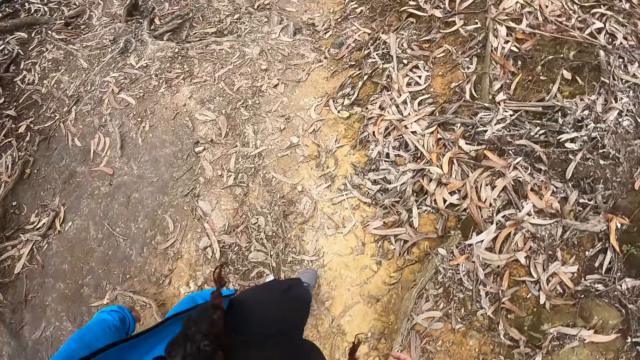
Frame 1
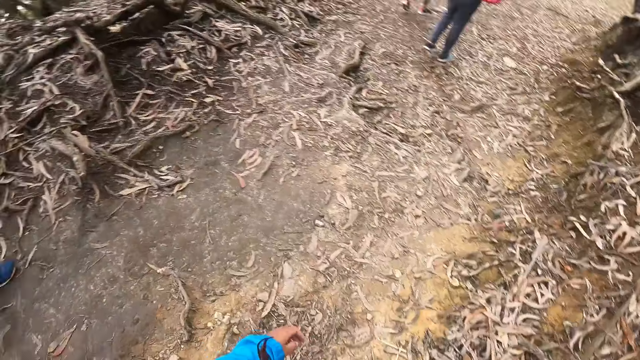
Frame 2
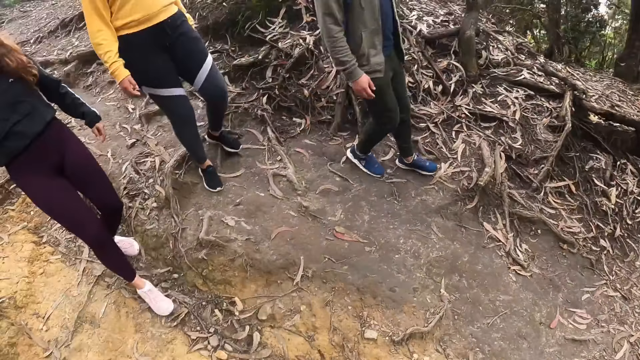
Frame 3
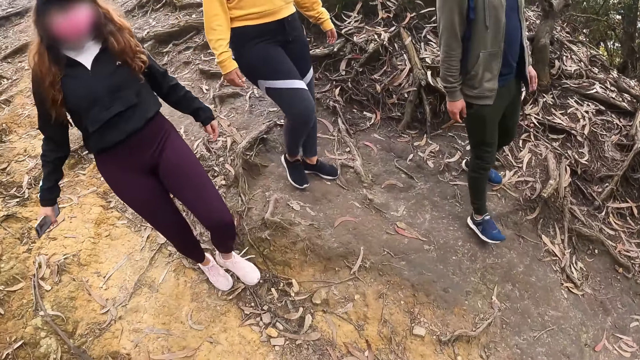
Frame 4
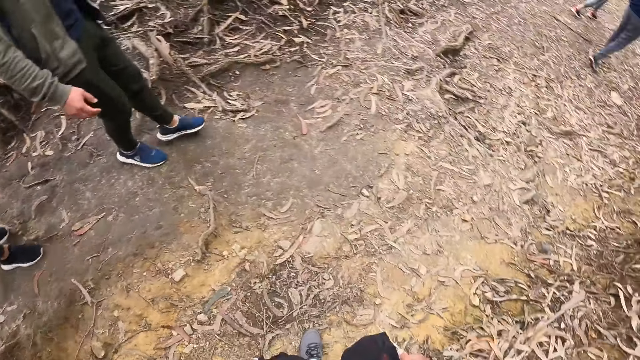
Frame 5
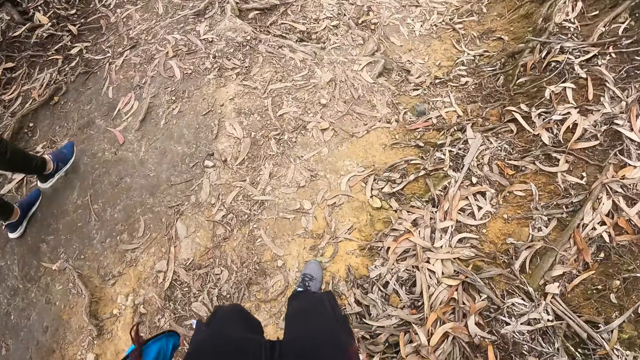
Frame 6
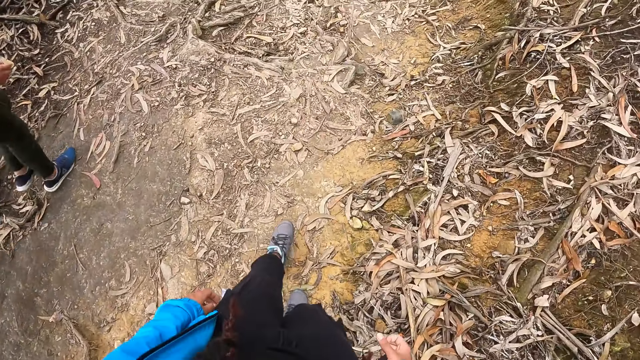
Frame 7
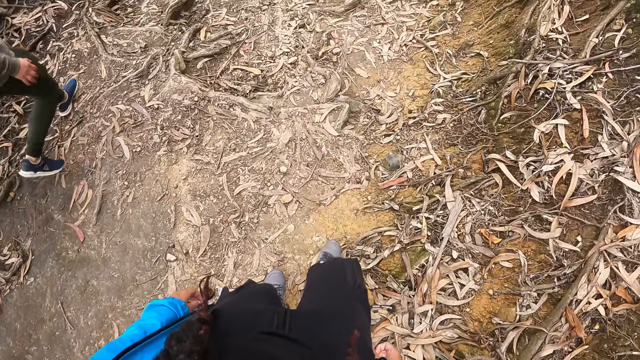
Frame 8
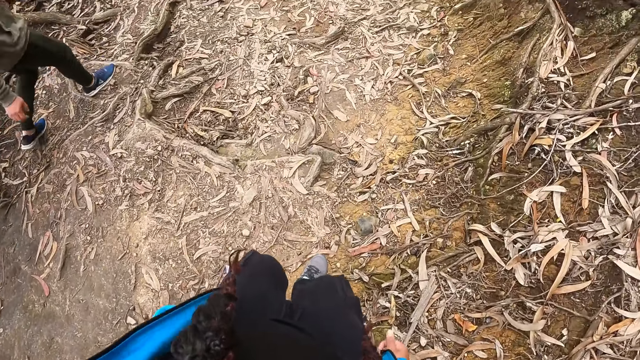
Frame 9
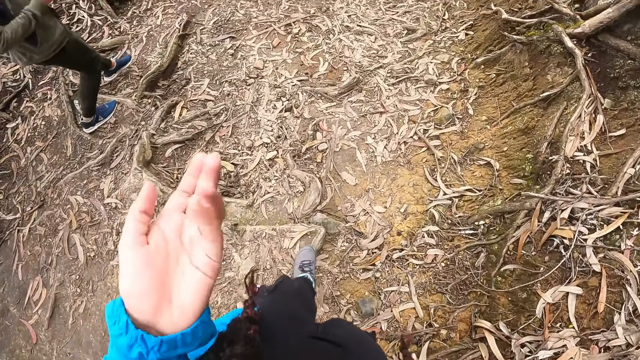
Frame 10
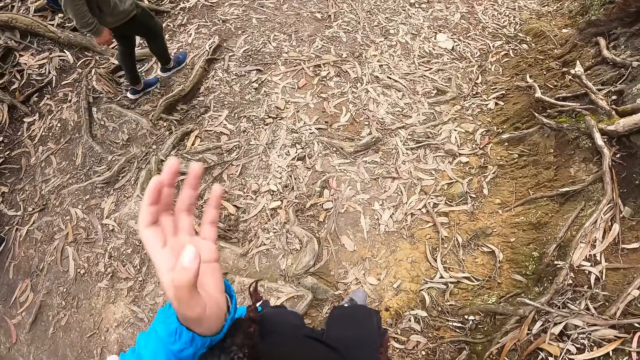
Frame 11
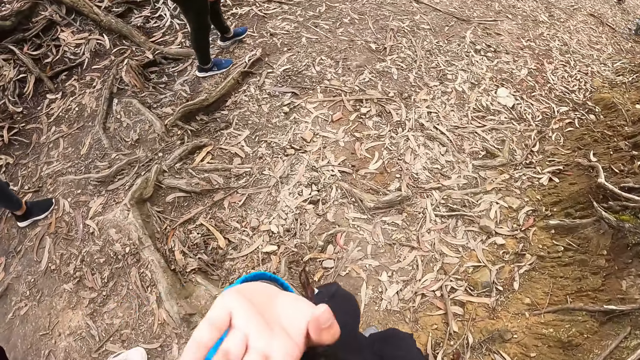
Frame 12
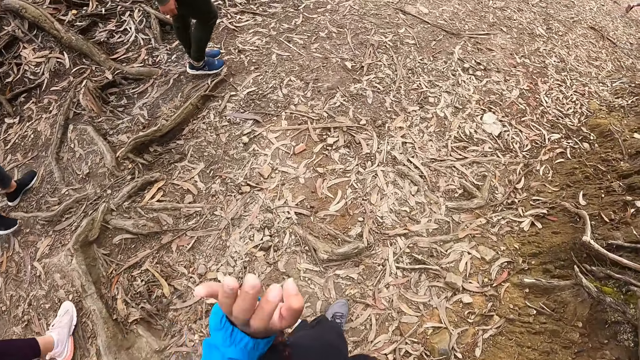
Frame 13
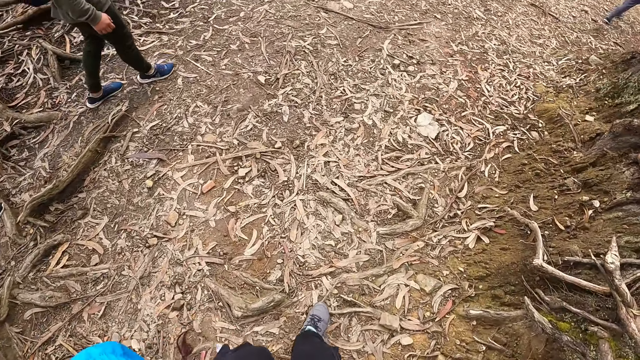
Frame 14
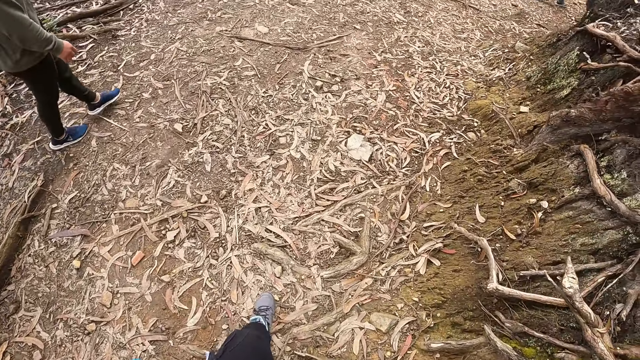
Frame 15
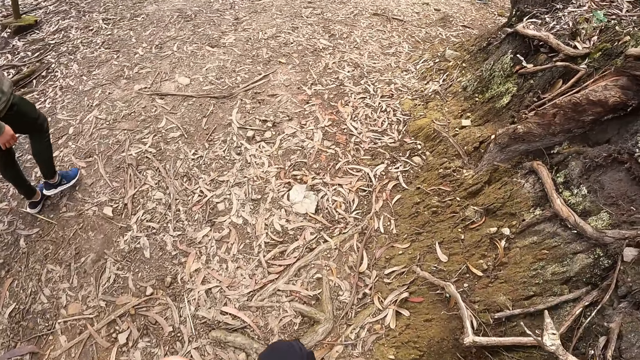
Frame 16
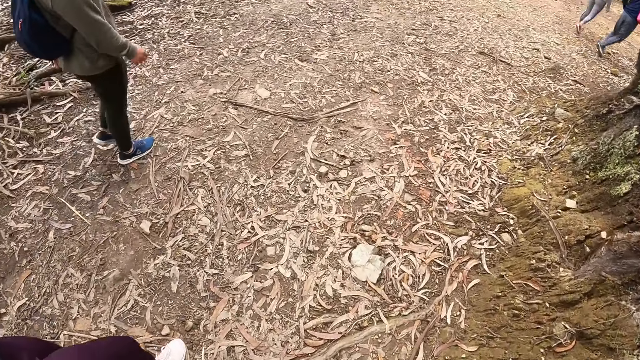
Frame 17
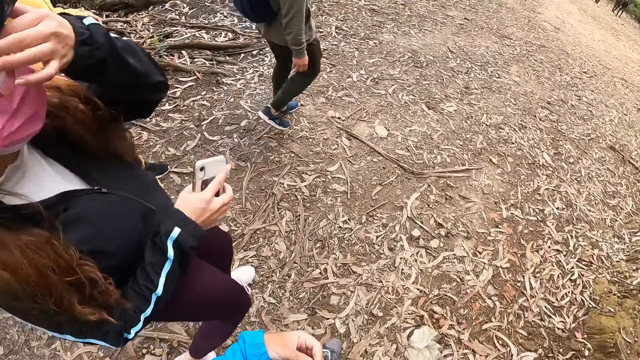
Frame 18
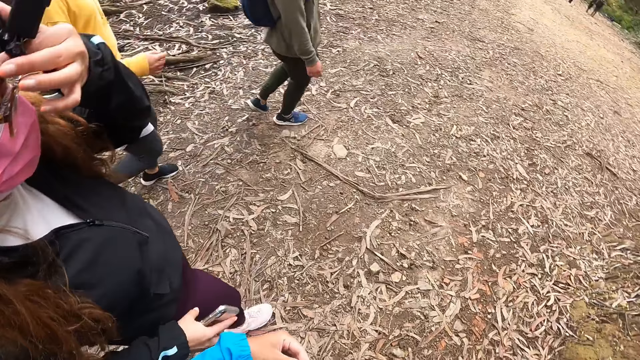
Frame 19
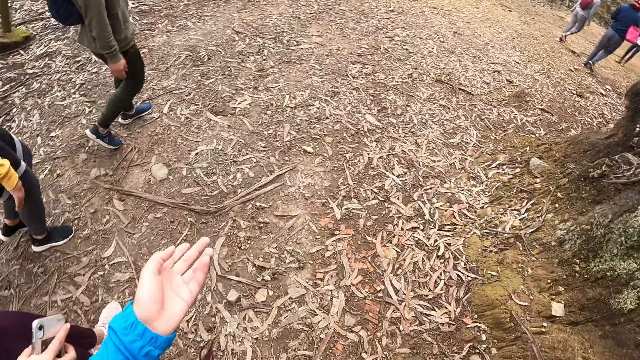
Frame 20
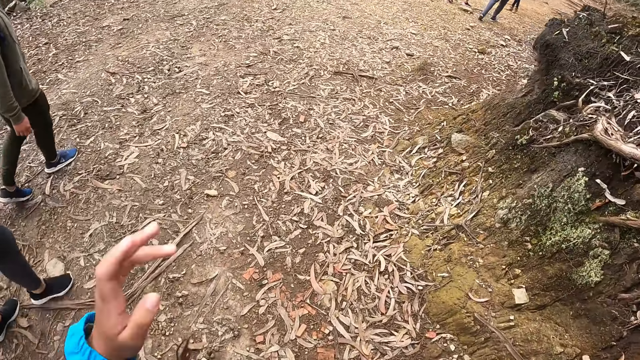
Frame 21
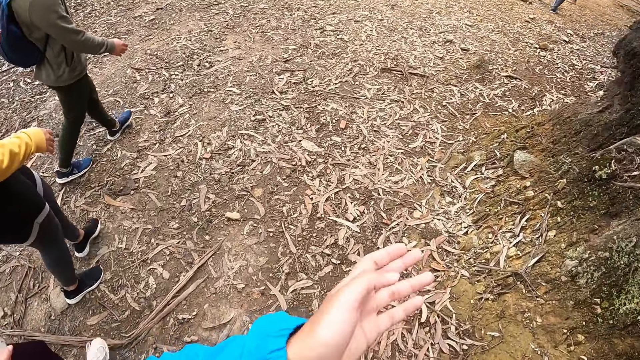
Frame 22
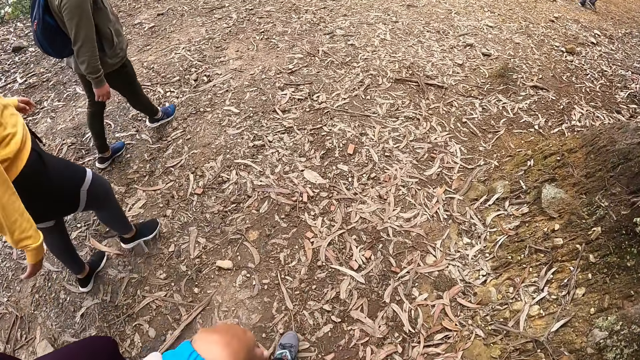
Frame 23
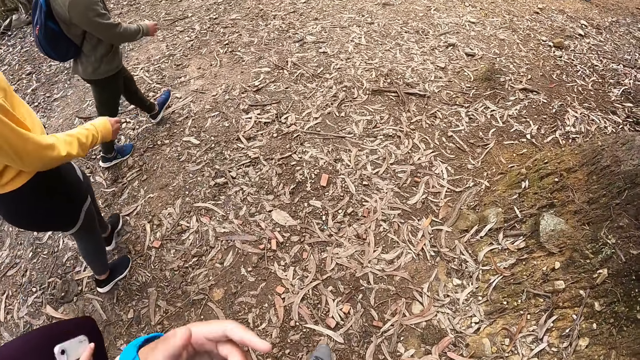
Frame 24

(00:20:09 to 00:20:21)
The camera wearer looks on the other side. He walks on the pathway. He gestures with his hand. He walks around the field.

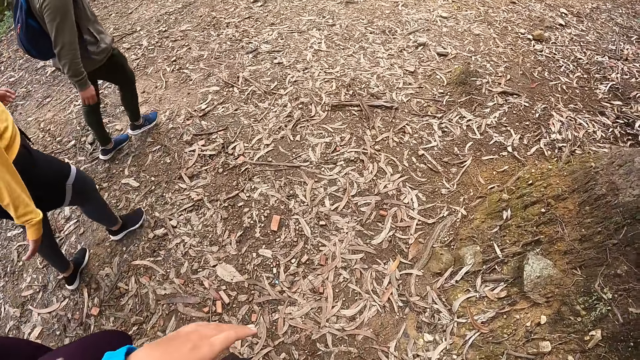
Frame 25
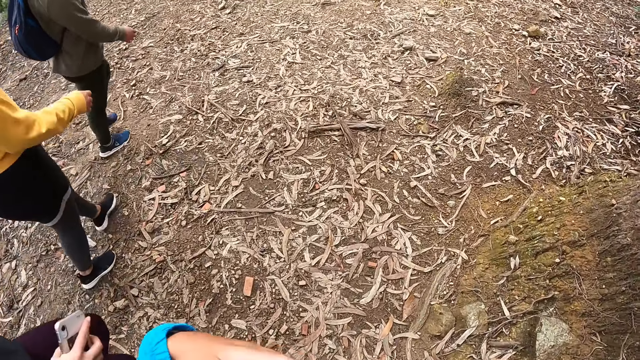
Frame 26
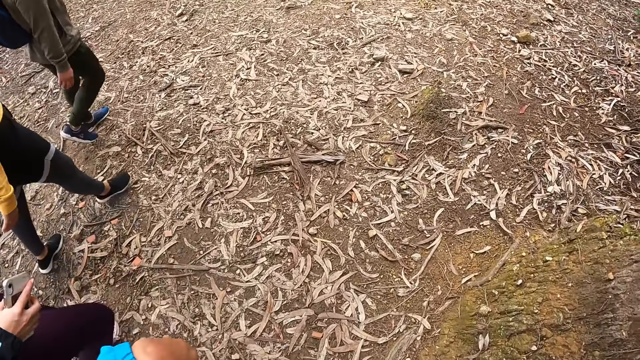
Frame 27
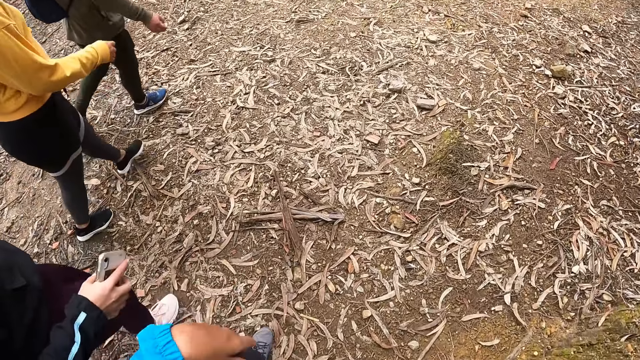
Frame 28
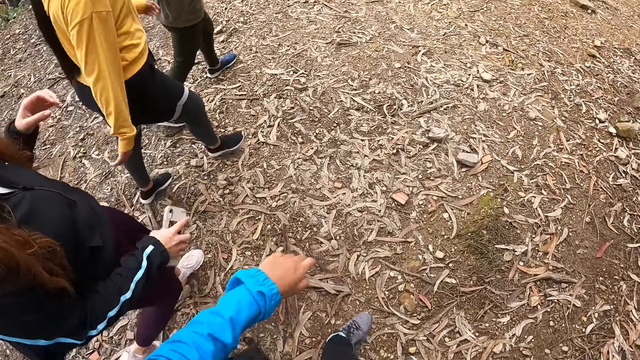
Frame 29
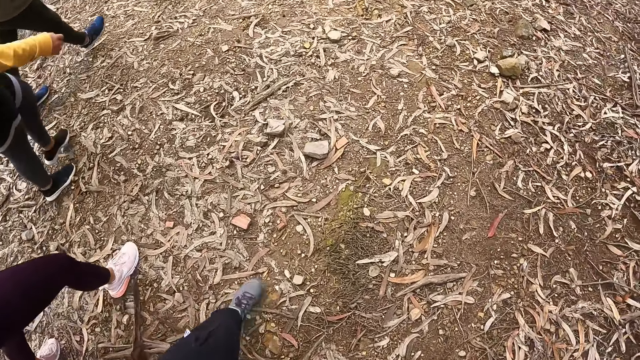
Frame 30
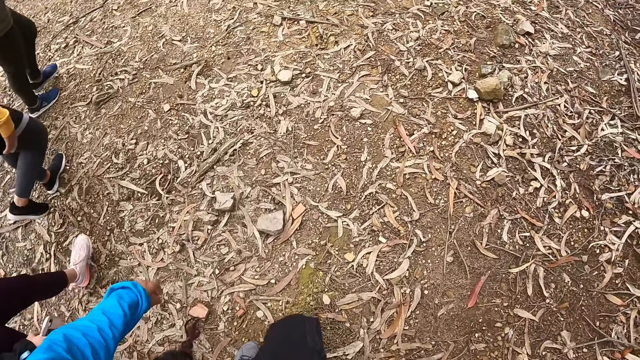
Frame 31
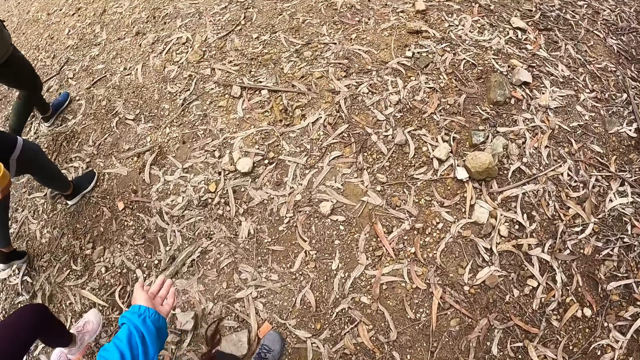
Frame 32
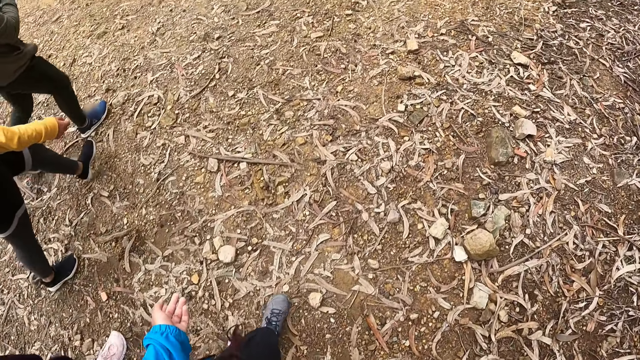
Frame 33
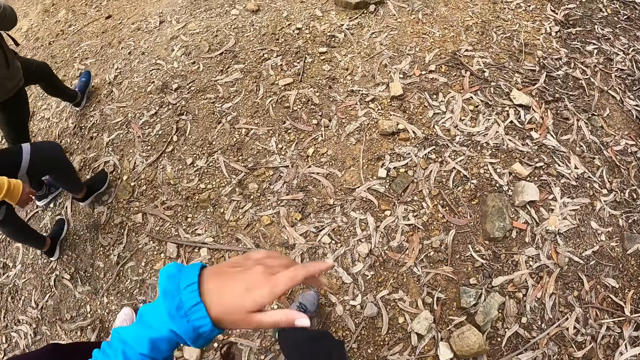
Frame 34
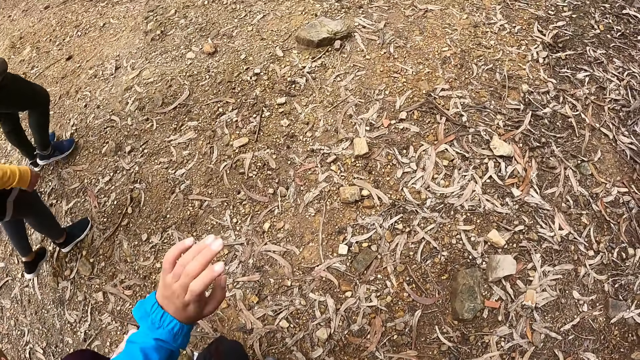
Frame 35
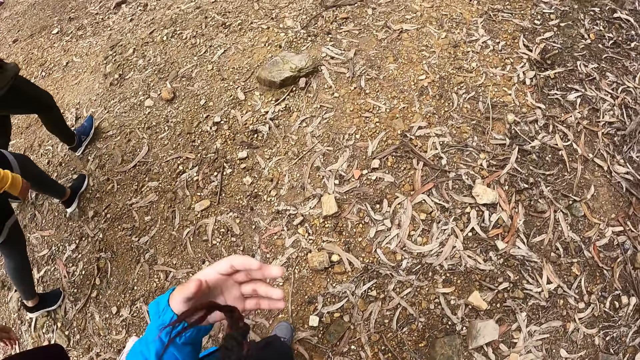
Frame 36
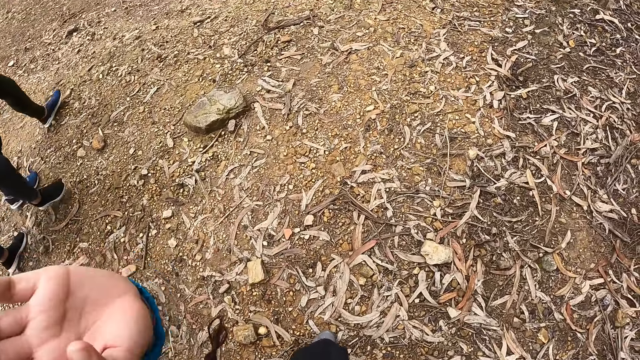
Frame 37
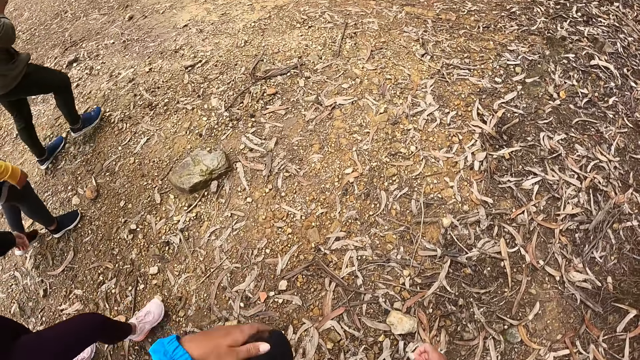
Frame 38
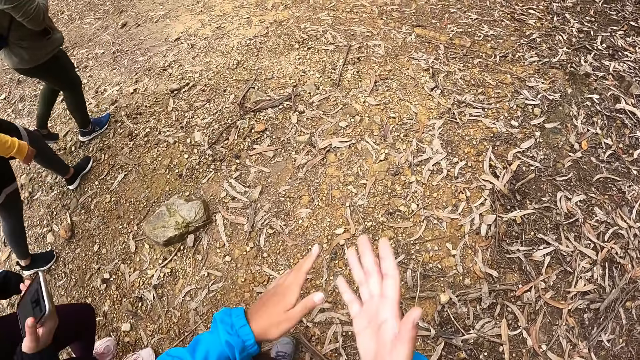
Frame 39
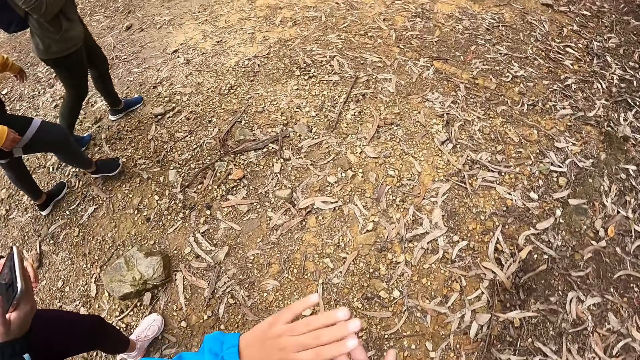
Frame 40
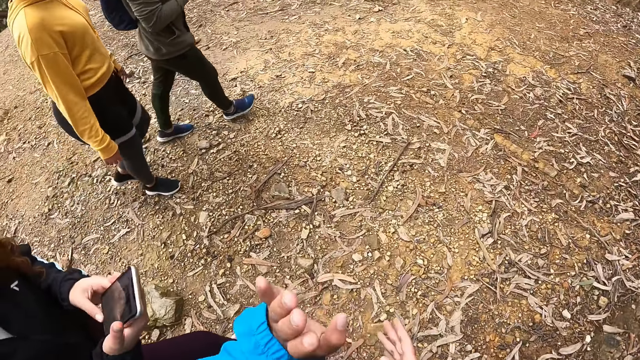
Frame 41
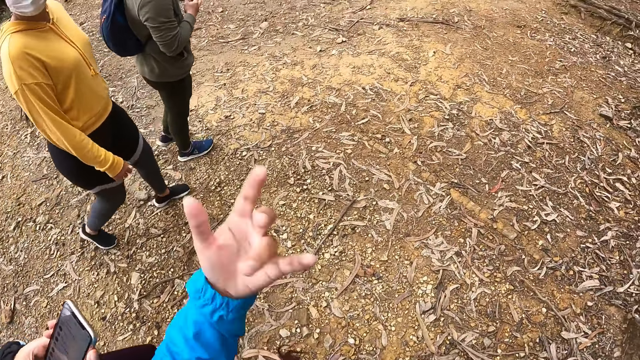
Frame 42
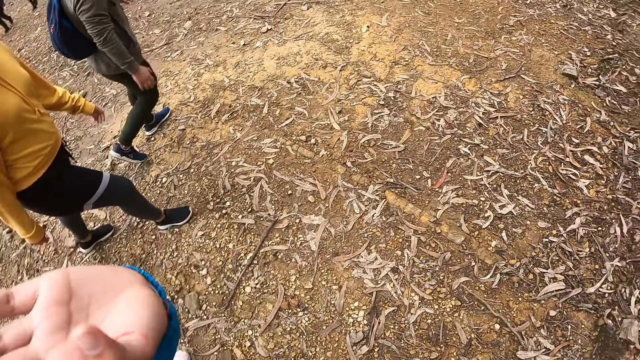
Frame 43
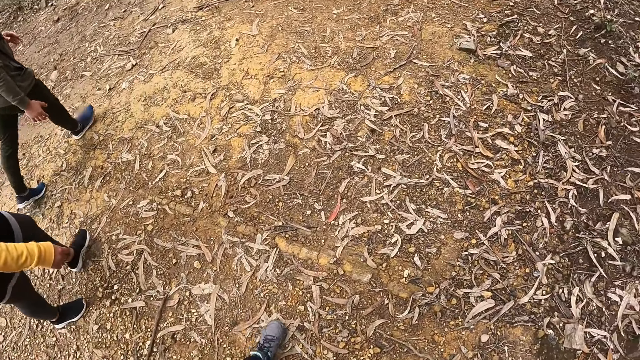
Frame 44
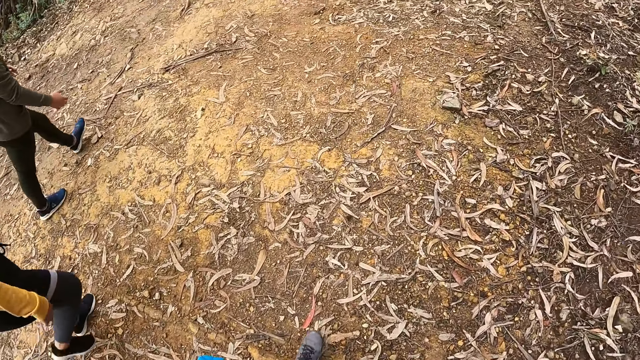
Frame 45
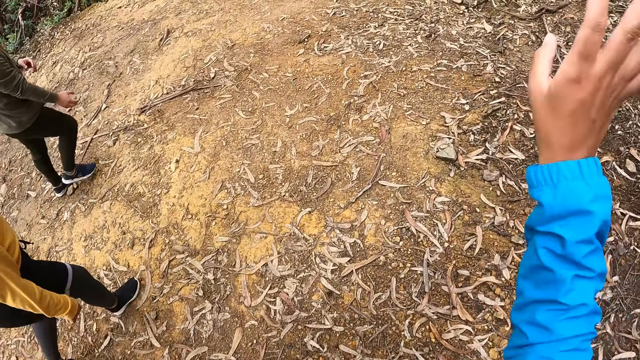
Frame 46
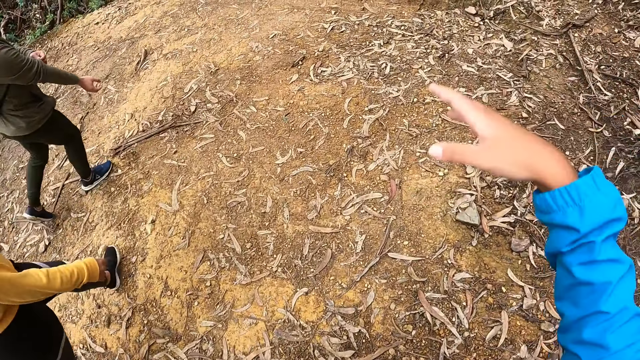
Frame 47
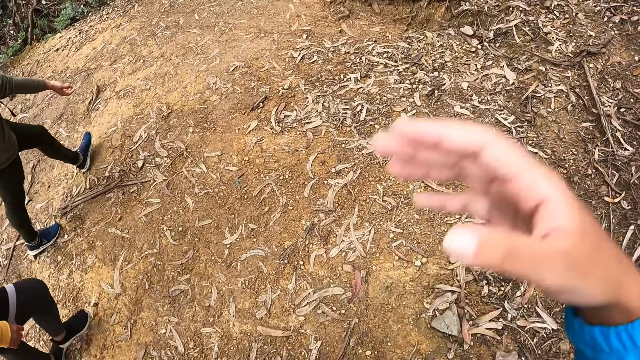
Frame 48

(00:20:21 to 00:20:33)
The camera wearer walks beside a woman. He gestures with his hands. He moves the hands.
